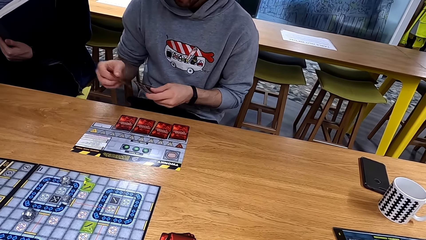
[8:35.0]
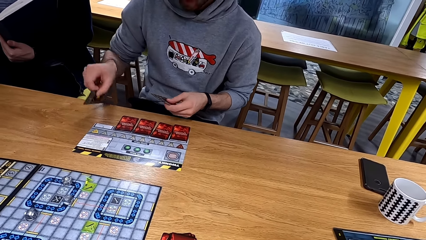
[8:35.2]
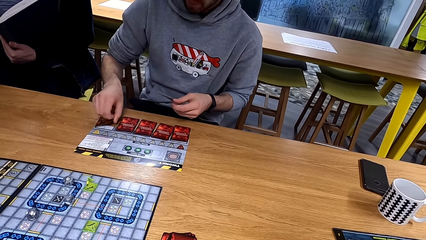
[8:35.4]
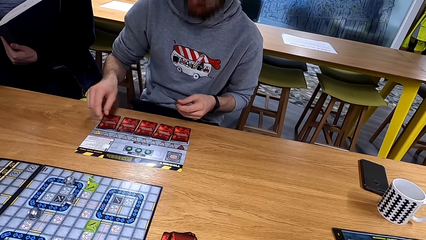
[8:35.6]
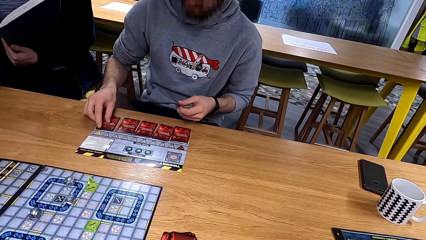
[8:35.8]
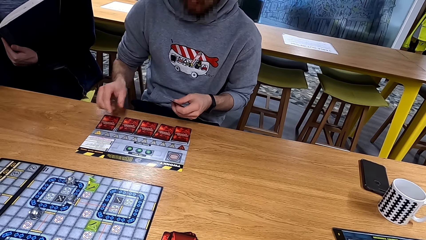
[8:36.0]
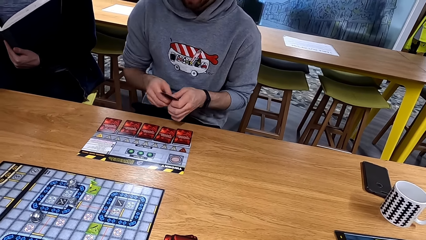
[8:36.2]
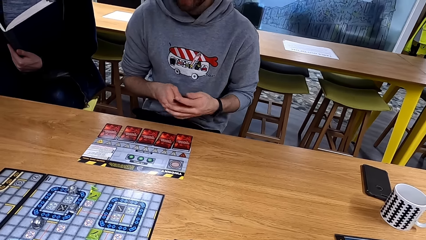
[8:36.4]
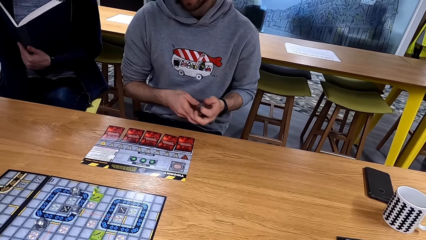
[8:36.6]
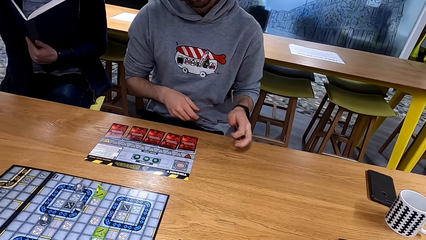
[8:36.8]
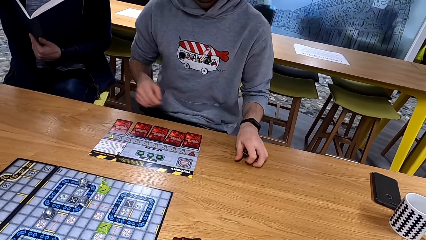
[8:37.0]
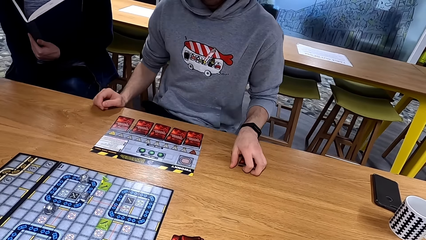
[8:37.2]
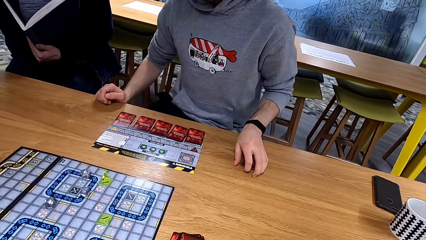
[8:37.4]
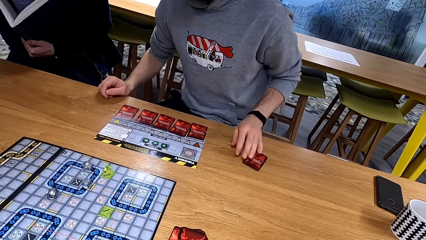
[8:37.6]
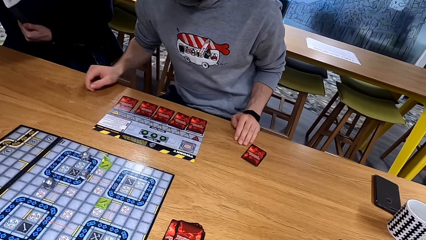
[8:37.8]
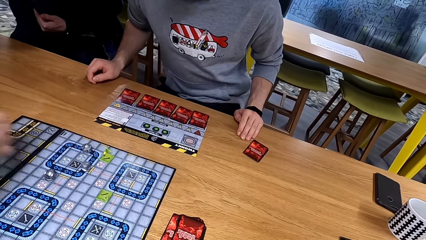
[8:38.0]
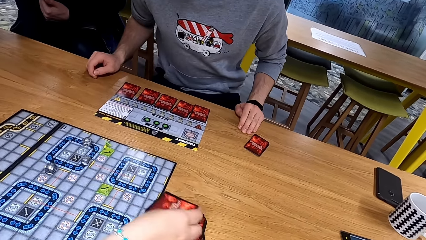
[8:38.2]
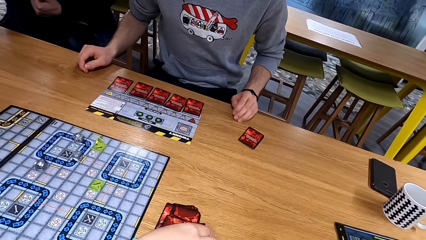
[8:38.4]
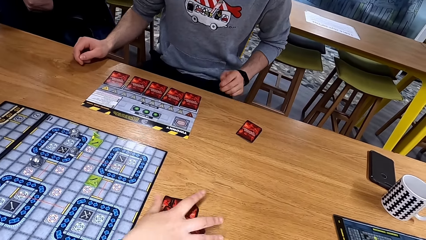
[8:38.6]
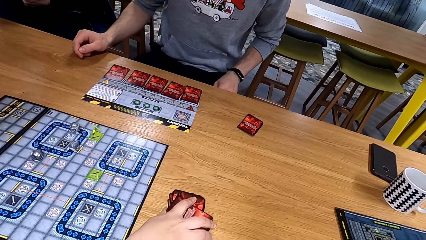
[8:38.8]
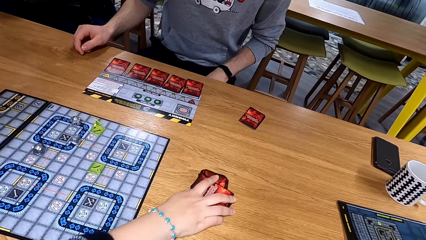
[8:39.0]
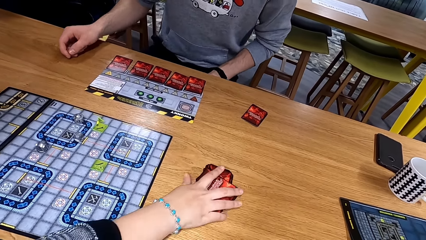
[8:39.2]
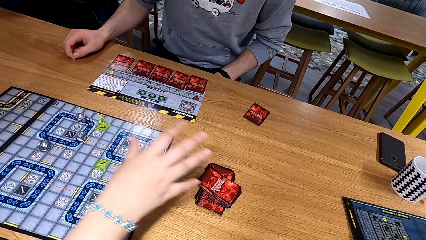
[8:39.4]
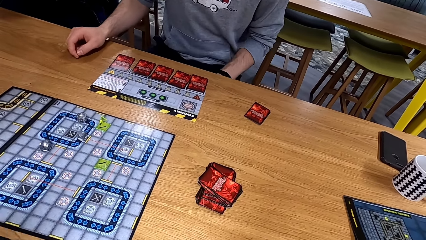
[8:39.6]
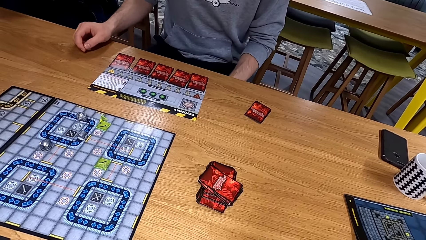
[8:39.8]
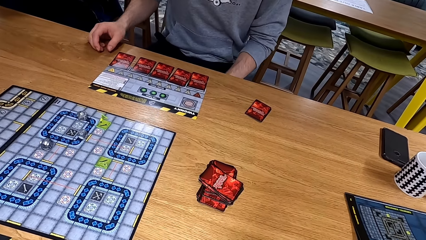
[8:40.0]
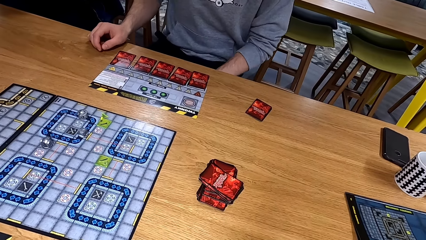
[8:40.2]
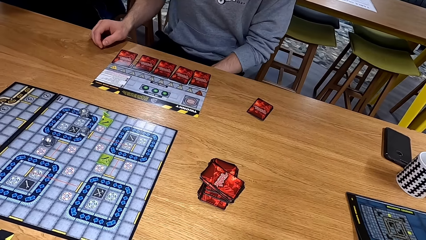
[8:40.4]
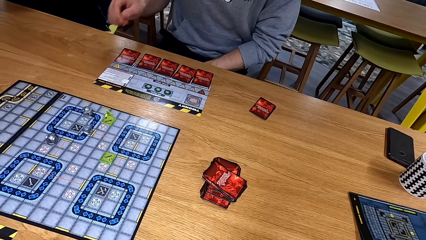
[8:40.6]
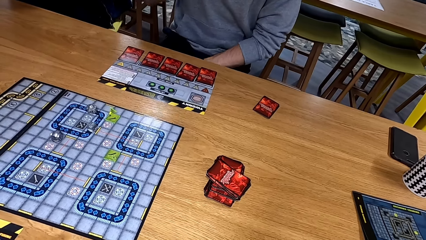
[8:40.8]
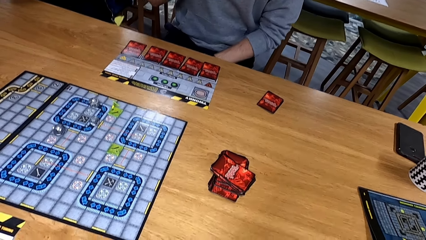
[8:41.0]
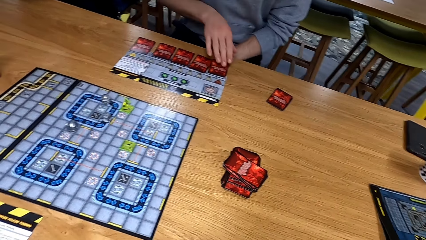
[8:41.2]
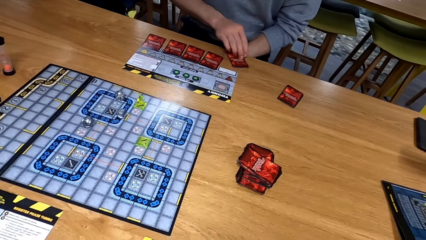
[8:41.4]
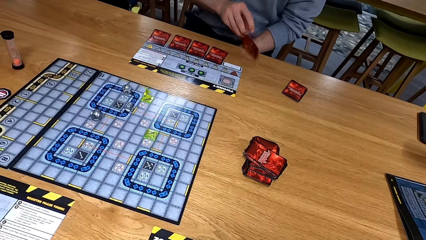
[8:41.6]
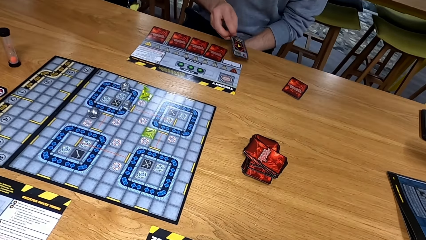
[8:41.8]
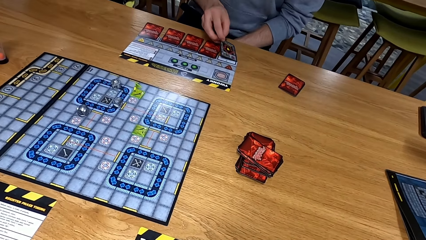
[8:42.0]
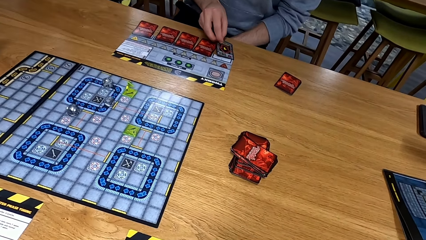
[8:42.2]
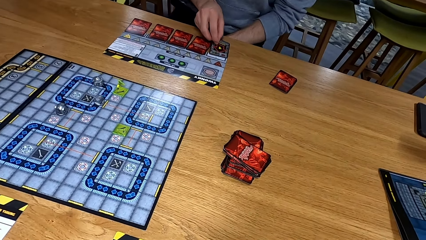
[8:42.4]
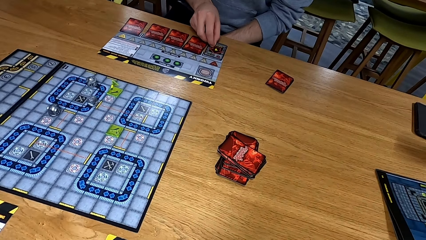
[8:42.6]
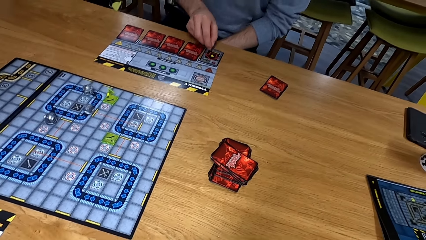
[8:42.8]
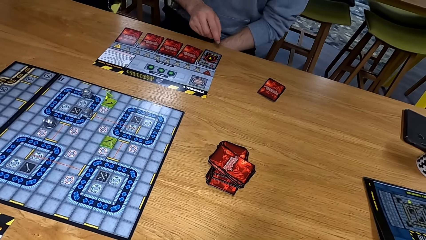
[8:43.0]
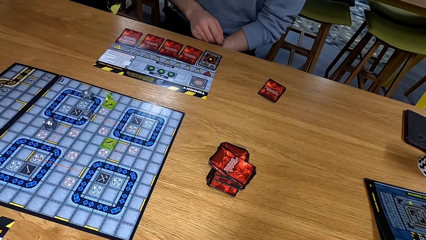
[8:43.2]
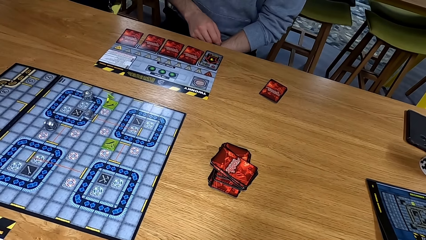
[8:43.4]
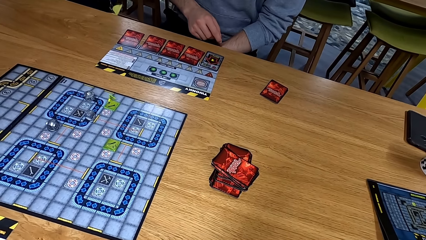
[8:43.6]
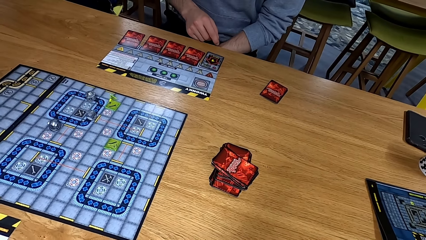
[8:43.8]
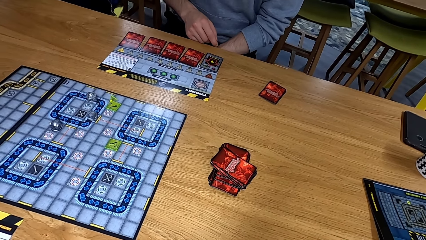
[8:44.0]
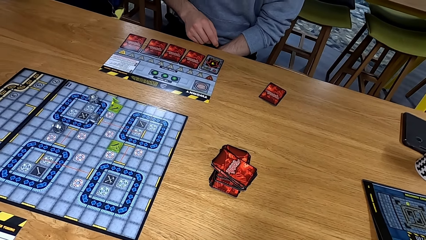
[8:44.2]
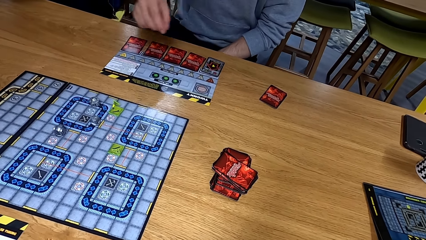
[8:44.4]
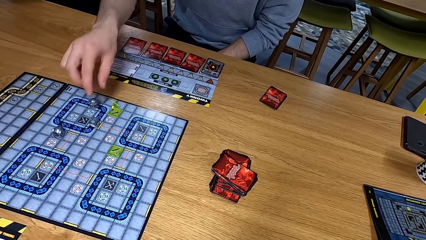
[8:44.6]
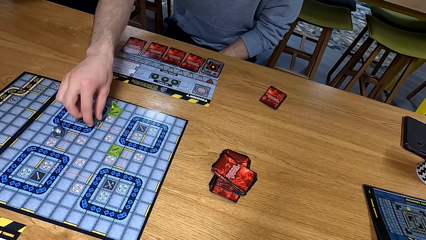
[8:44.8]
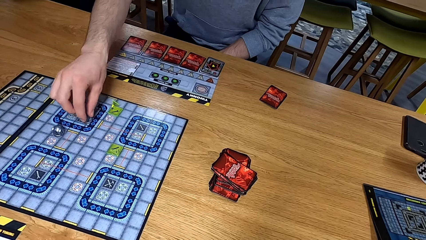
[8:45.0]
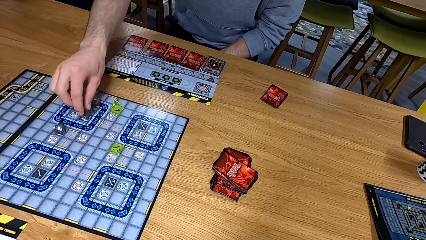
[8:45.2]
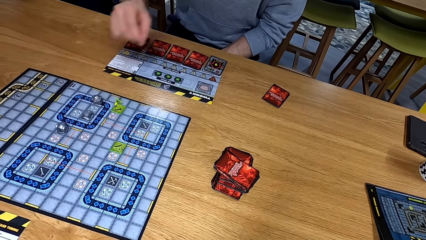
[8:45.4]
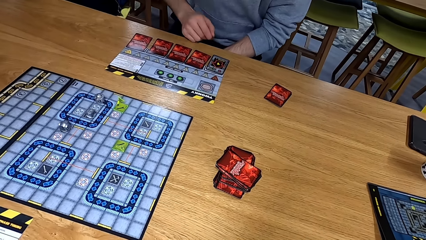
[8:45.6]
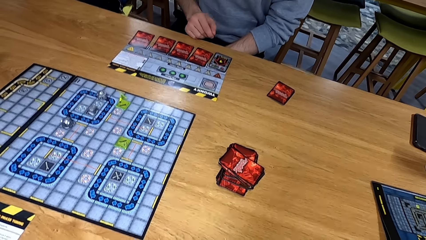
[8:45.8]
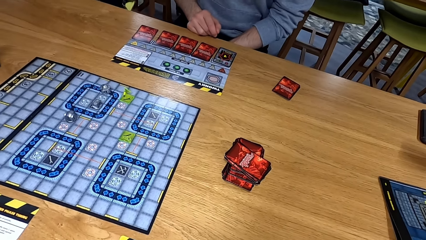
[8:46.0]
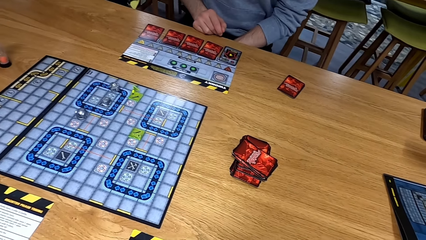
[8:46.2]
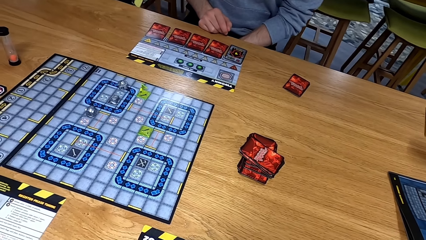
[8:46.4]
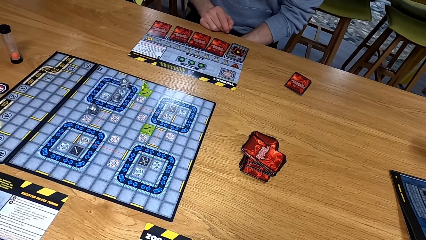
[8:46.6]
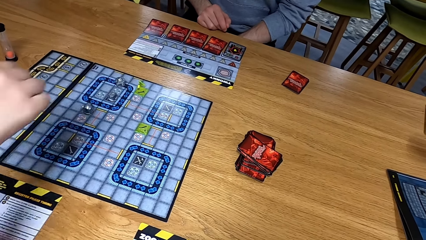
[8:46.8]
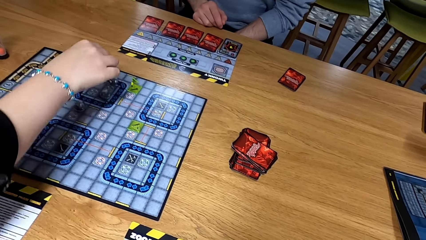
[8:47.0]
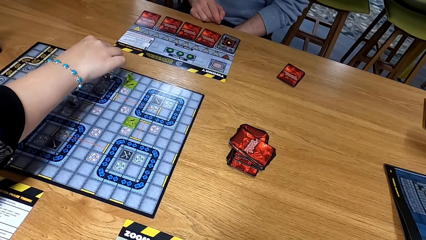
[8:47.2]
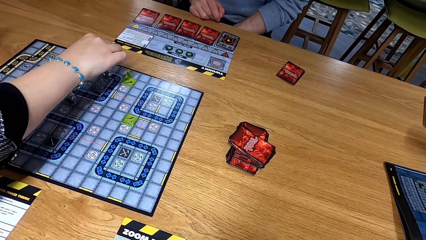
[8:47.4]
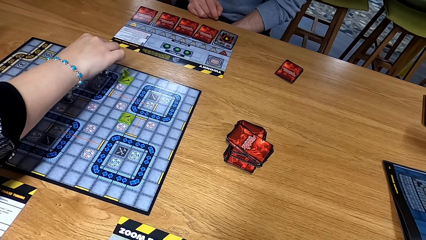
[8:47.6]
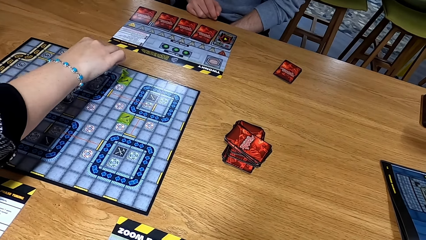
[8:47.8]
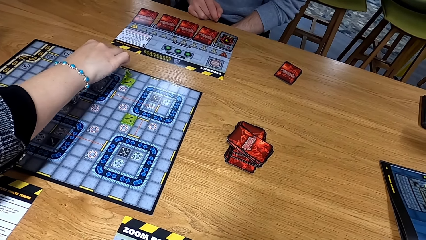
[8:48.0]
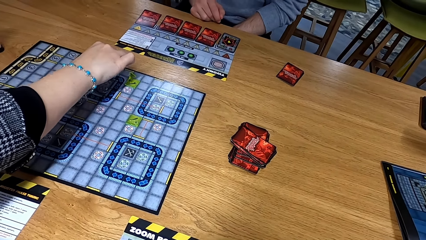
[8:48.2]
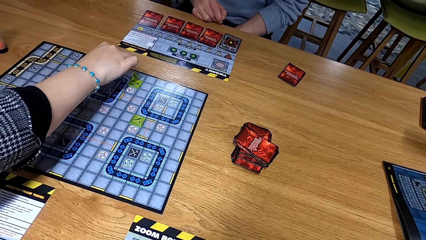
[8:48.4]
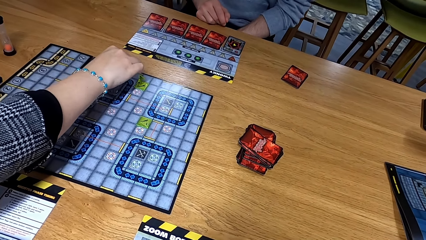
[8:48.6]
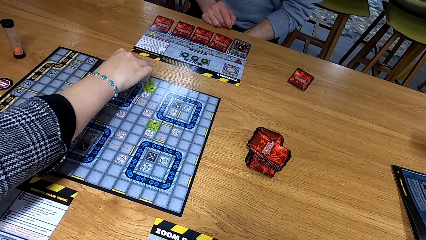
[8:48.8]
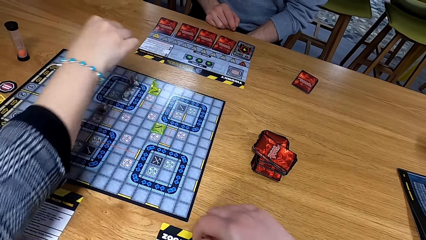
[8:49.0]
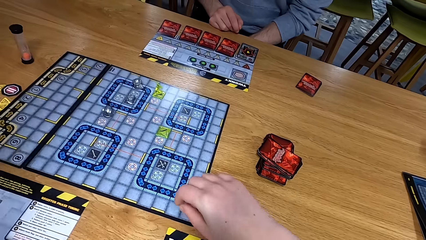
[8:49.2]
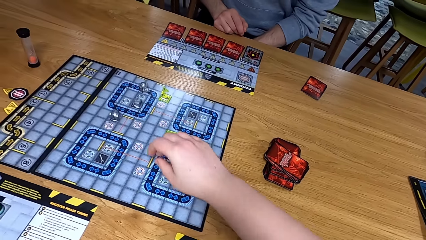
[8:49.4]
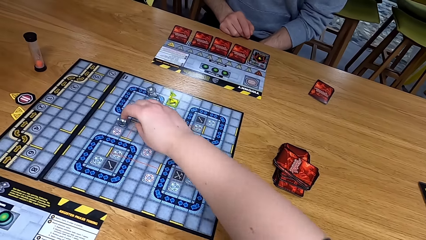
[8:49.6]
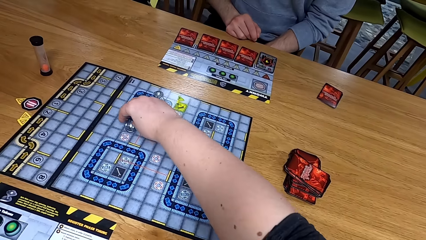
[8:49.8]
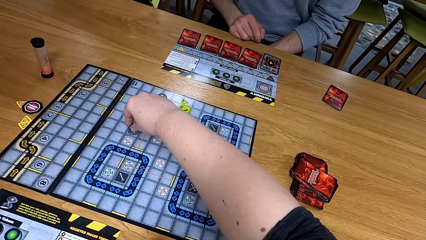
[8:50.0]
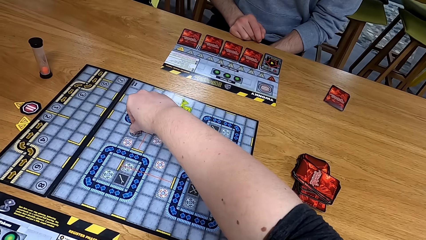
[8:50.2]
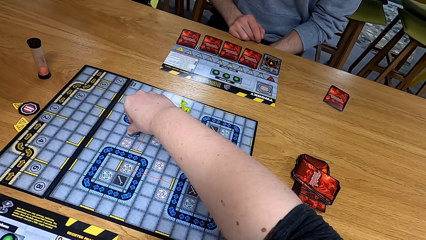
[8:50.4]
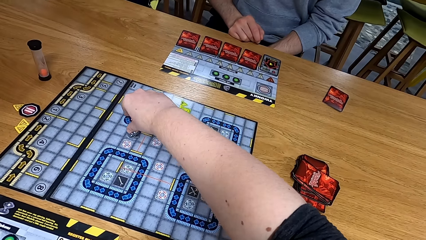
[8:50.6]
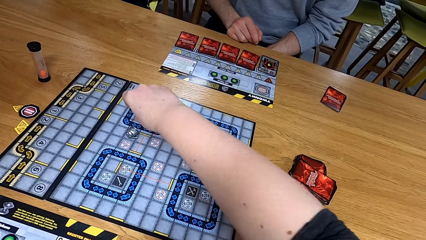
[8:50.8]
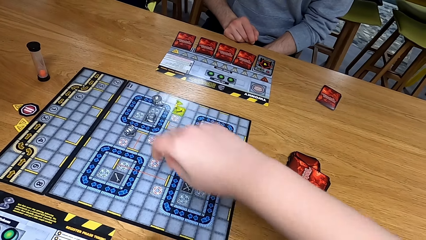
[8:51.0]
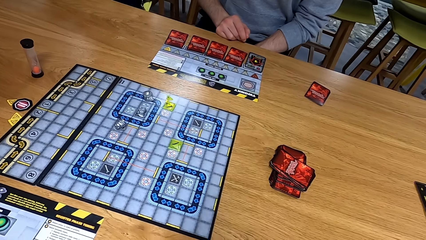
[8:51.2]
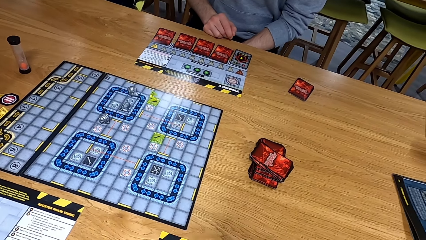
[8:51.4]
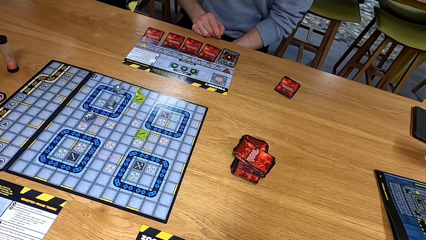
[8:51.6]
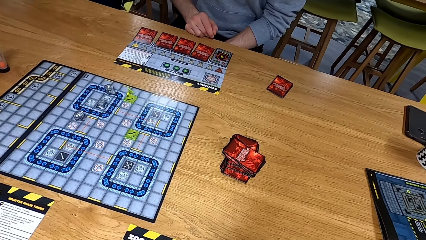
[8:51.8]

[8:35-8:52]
A man puts a card down. The man moves. Another man moves the card. The first man moves. The first man moves a dice. The other man moves the dice. The camera wearer moves the dice.
